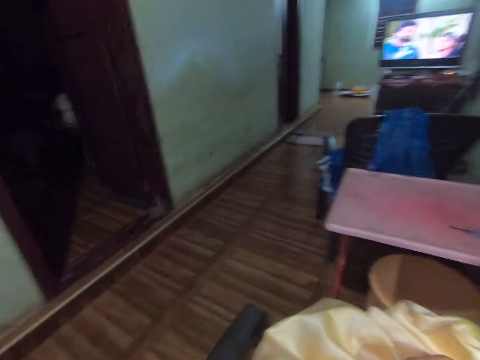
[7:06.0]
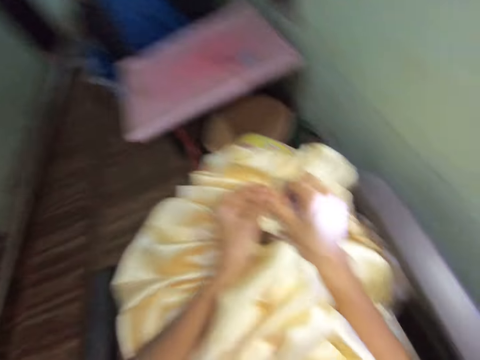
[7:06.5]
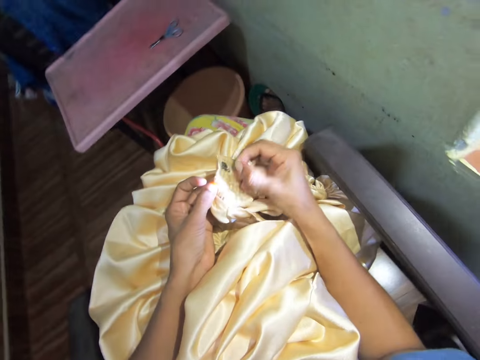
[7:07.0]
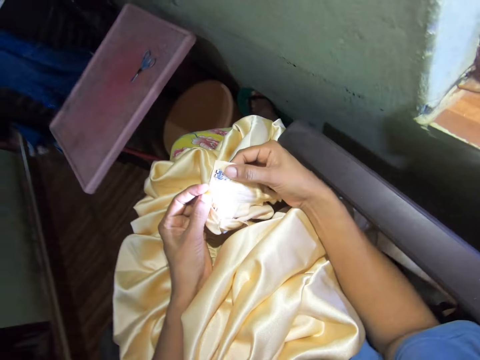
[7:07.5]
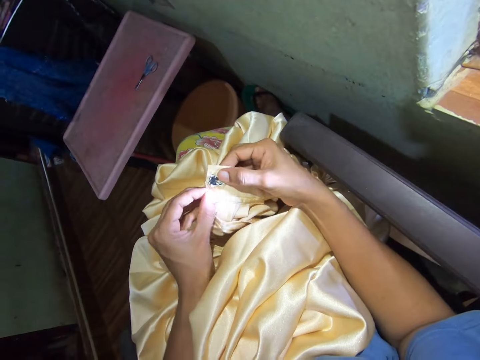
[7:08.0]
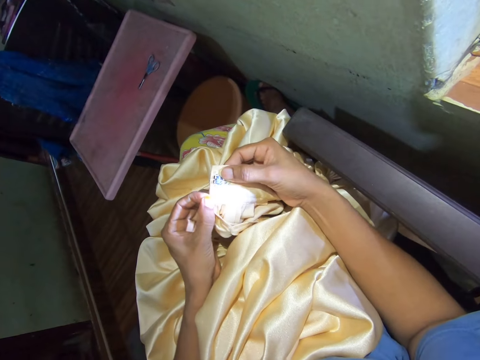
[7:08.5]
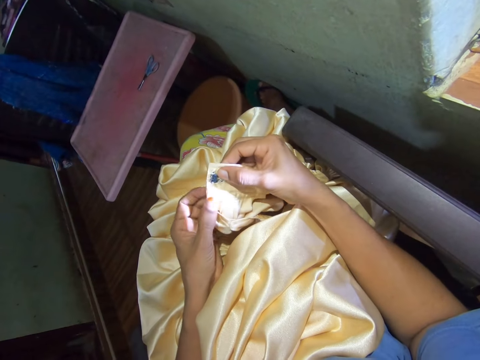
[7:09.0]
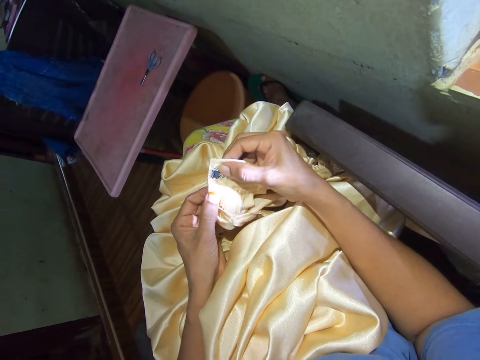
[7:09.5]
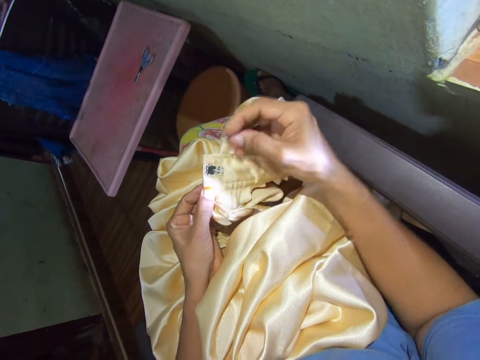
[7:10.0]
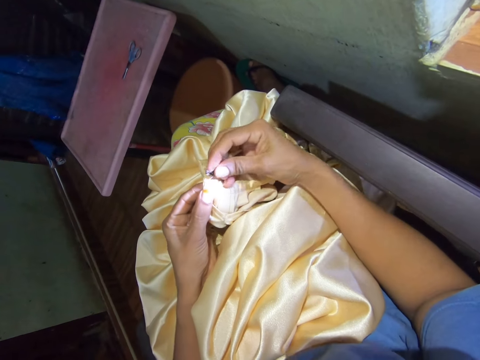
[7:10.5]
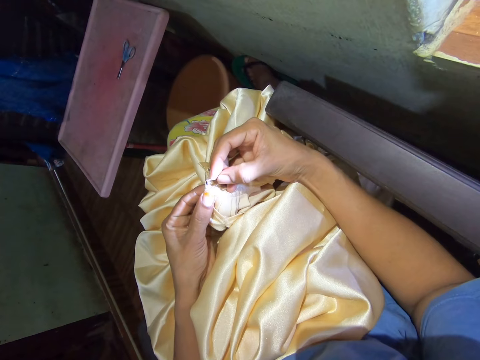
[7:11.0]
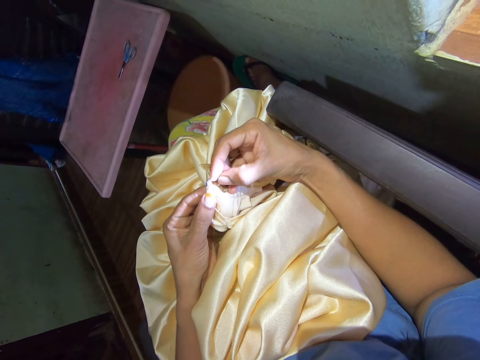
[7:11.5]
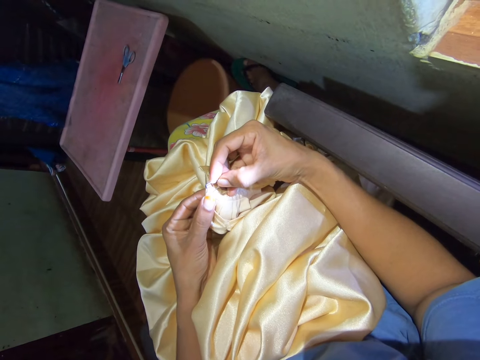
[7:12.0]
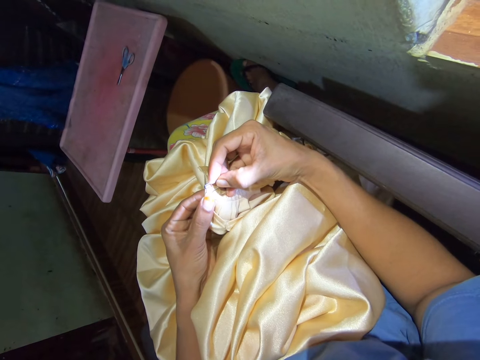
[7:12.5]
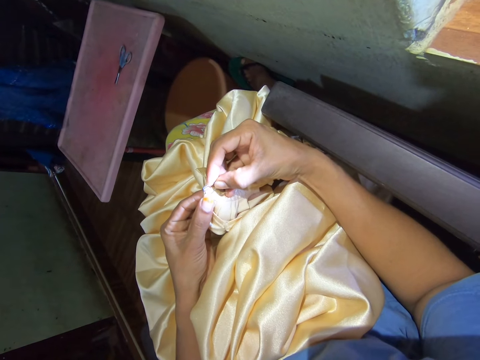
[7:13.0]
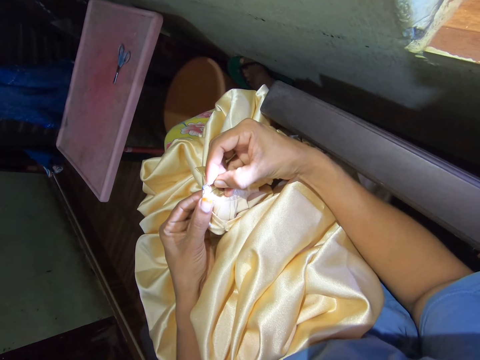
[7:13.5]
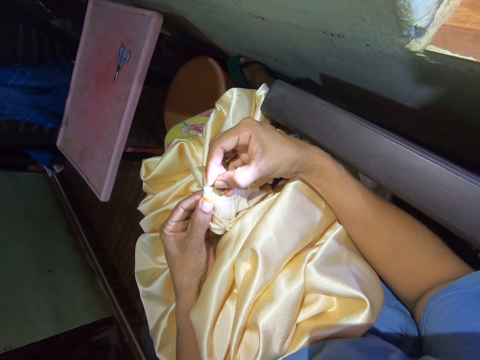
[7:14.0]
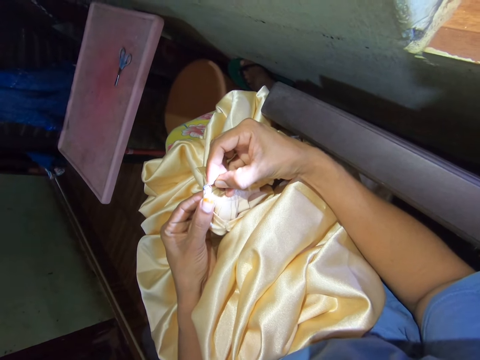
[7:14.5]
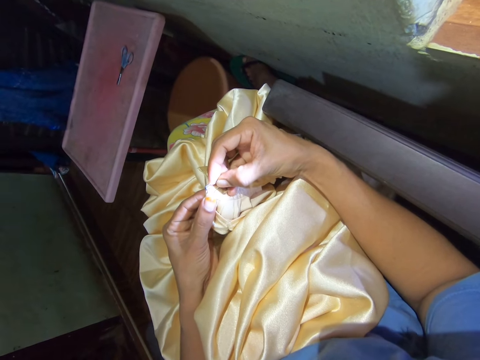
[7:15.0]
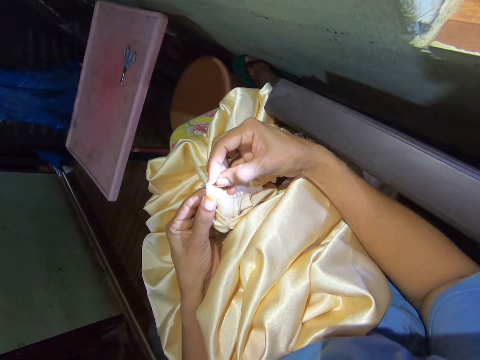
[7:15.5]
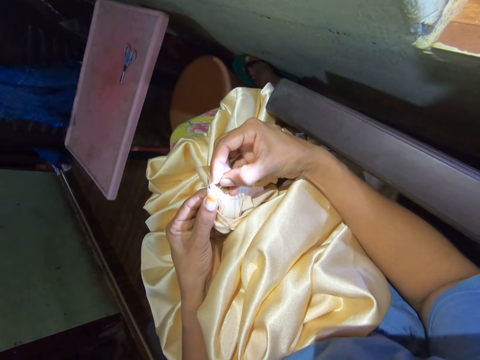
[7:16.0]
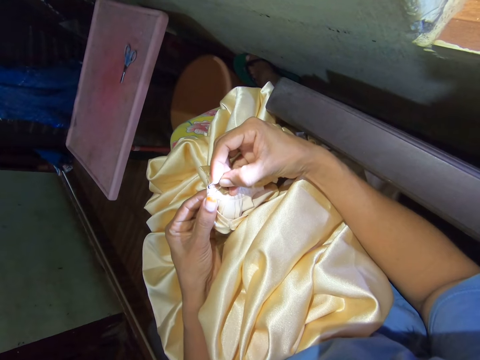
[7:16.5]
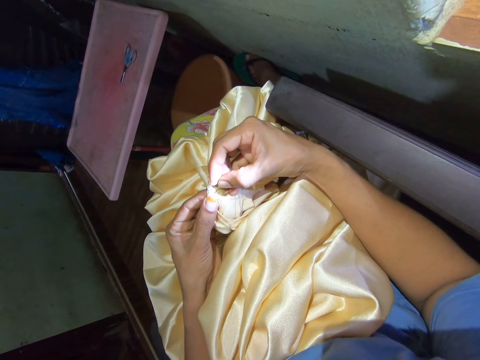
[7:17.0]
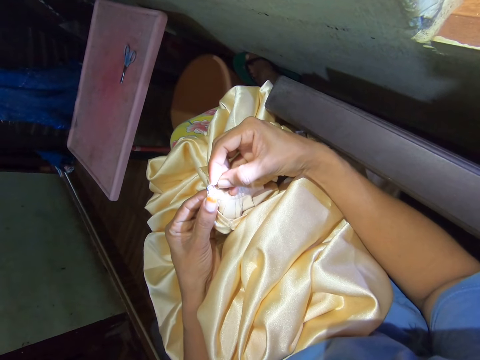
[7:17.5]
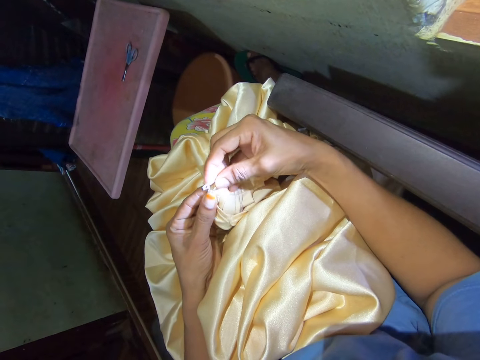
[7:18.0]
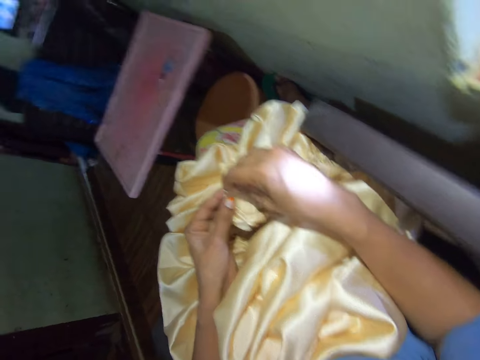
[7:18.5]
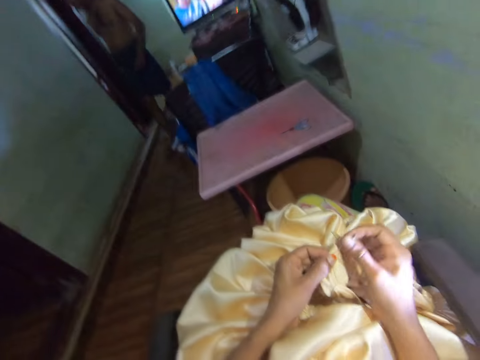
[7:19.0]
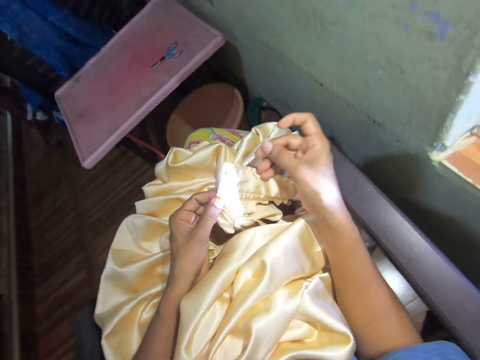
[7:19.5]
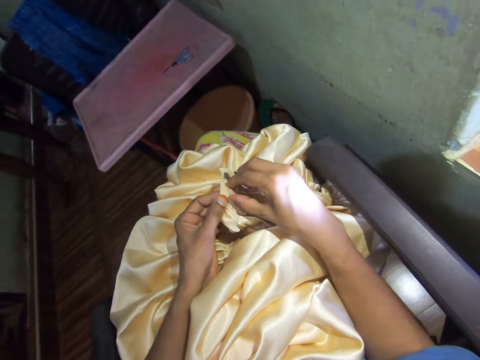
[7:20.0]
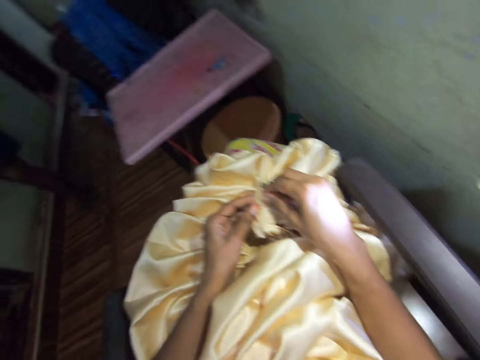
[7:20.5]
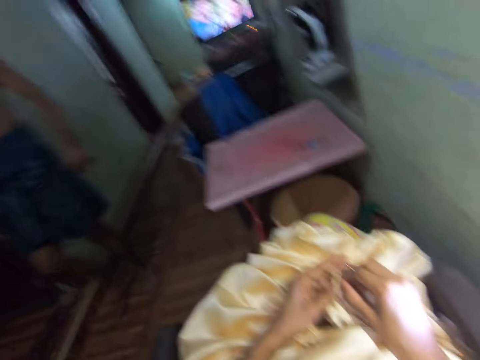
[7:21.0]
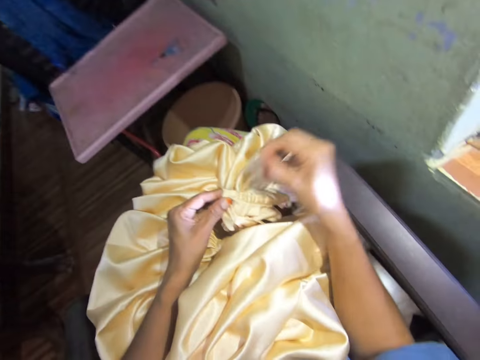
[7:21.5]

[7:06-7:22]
The camera wearer calls for a person. They adjust the cloth, put the safety pin on the cloth, pull the safety pin from the cloth and watch television. The person walks around. The person converses with the camera wearer.

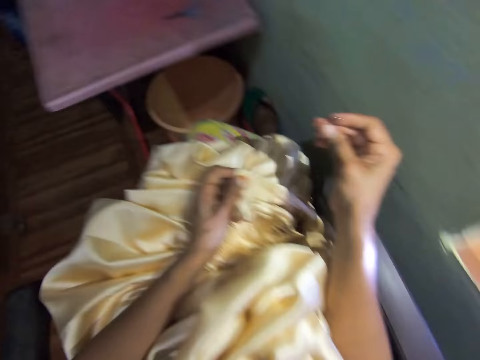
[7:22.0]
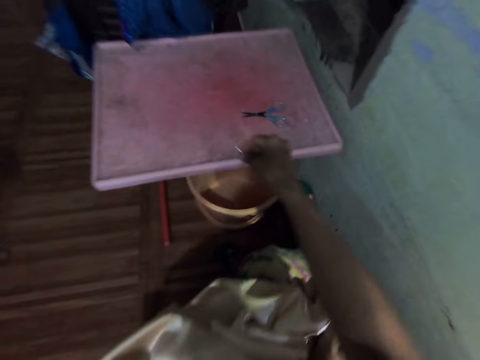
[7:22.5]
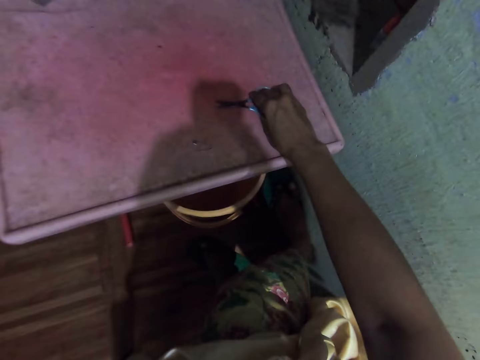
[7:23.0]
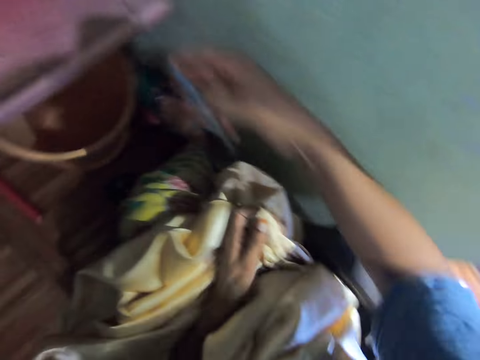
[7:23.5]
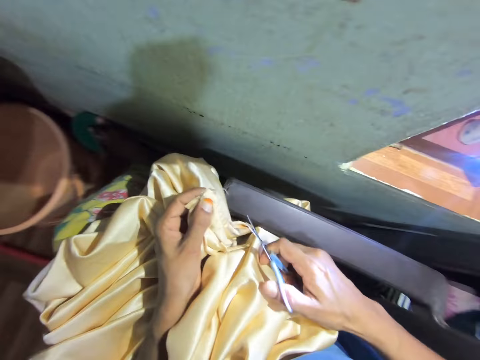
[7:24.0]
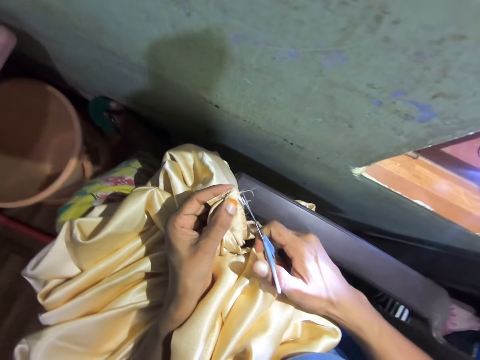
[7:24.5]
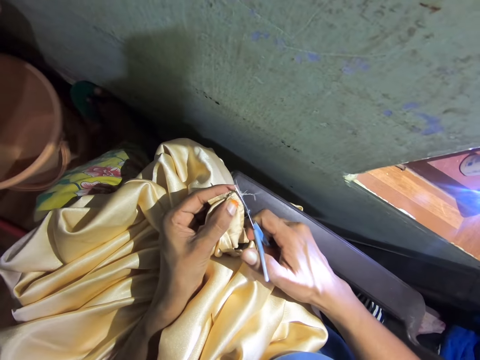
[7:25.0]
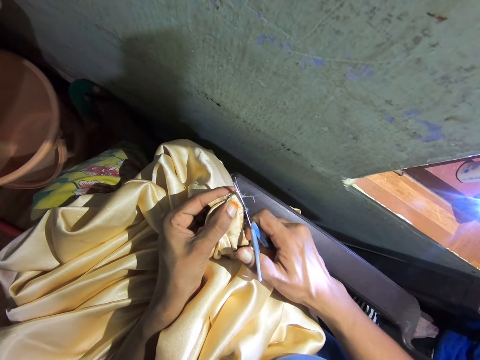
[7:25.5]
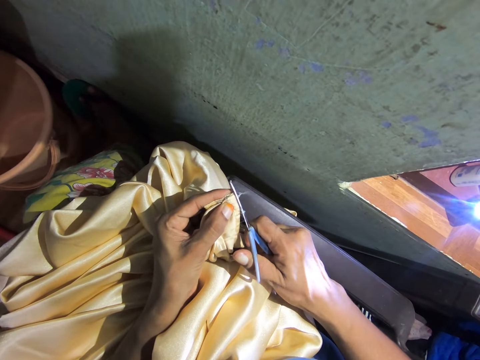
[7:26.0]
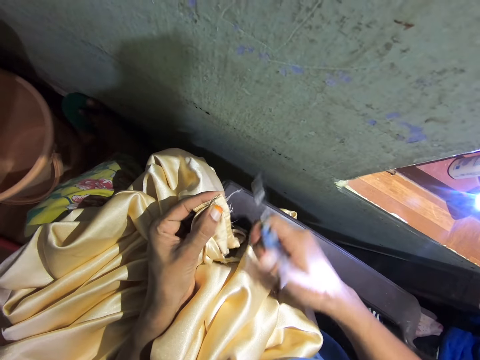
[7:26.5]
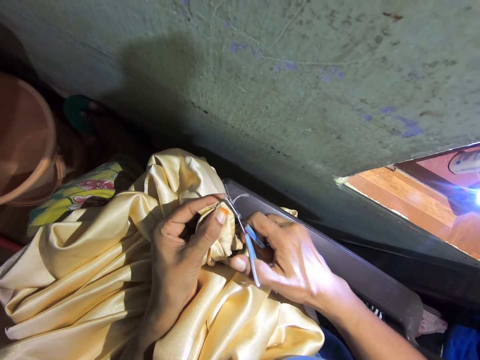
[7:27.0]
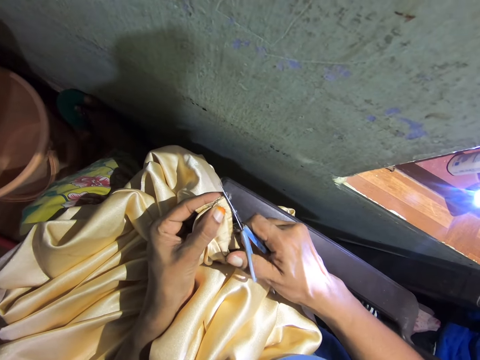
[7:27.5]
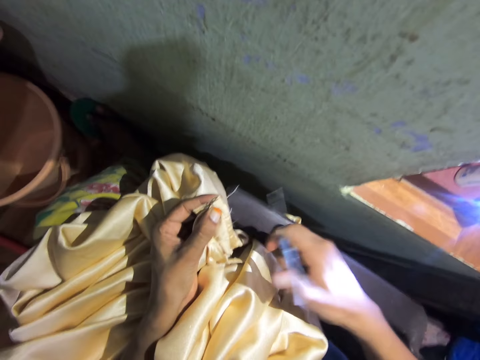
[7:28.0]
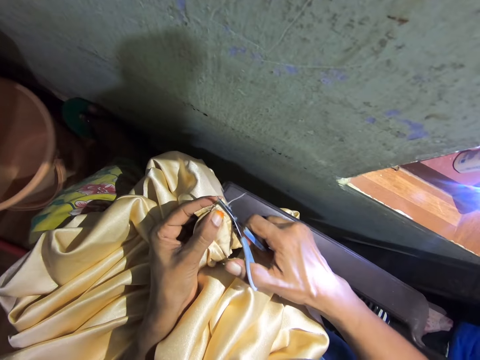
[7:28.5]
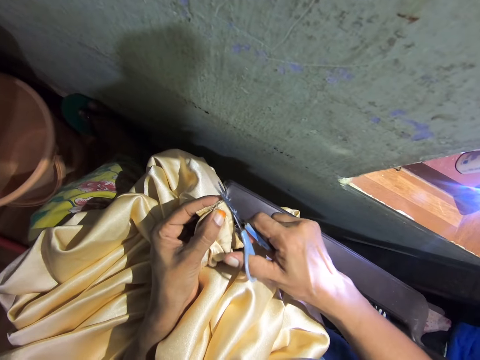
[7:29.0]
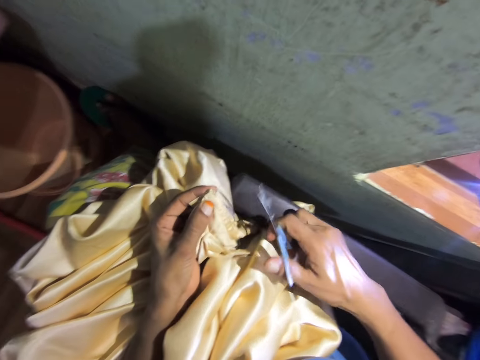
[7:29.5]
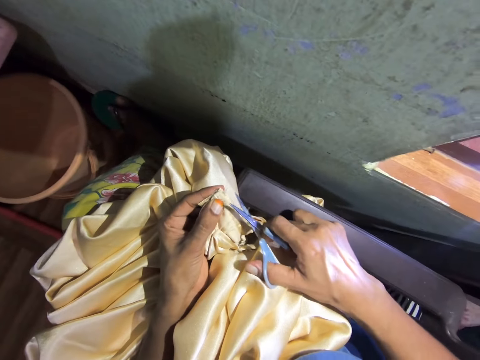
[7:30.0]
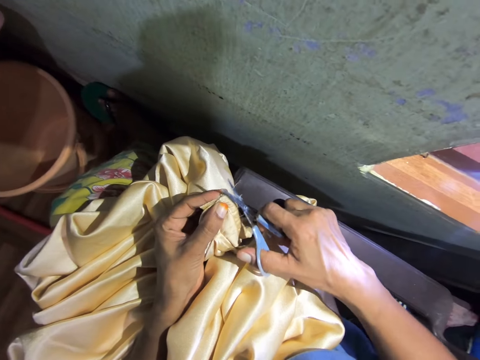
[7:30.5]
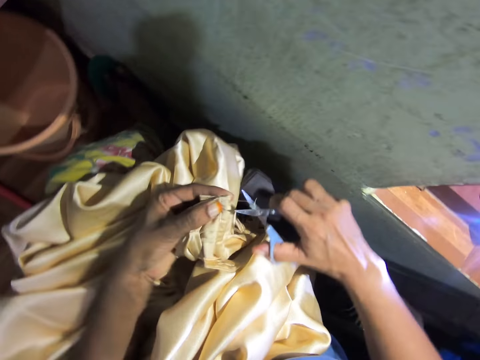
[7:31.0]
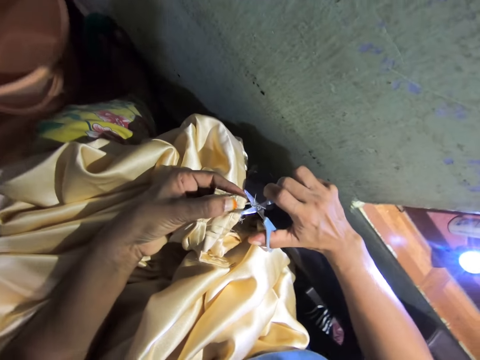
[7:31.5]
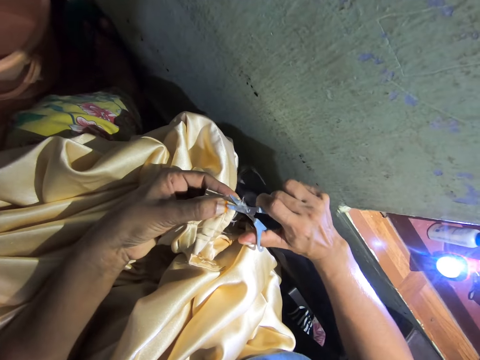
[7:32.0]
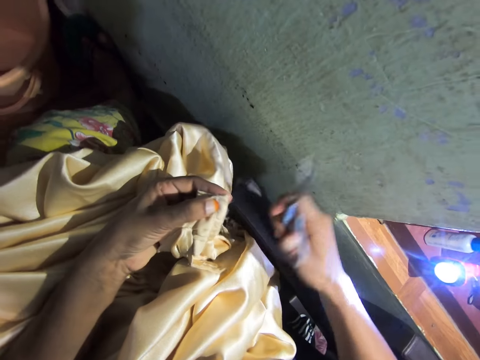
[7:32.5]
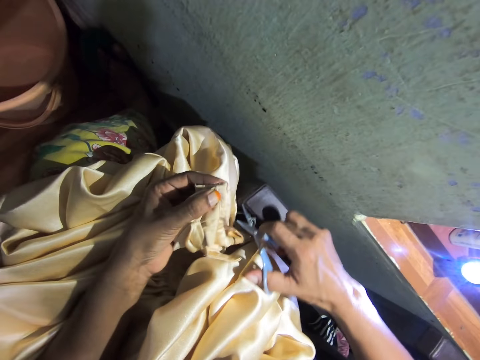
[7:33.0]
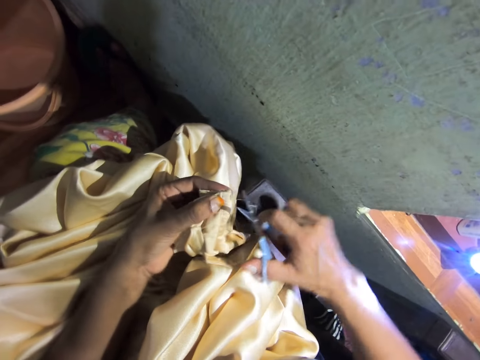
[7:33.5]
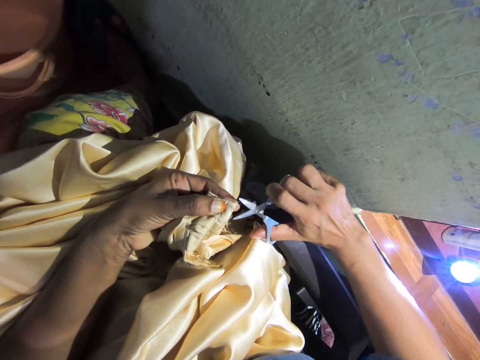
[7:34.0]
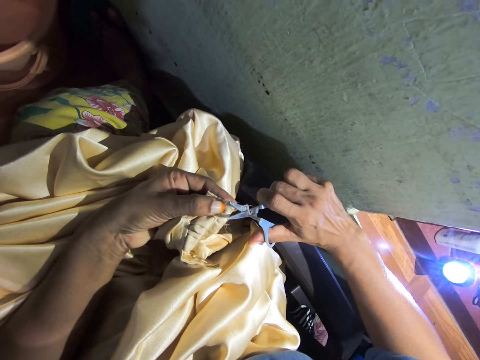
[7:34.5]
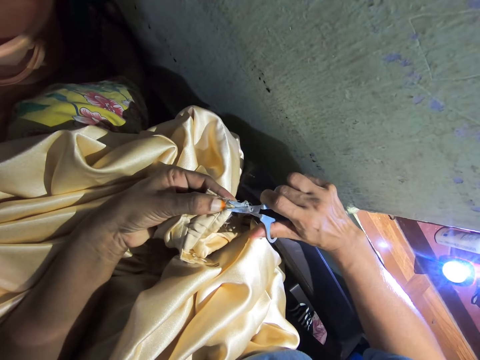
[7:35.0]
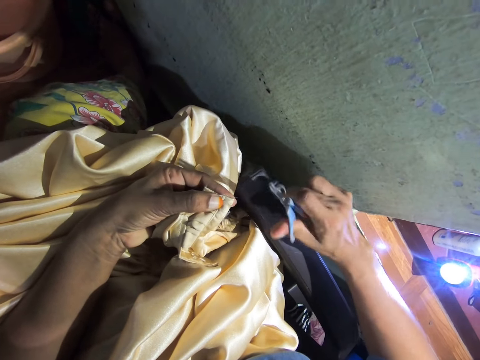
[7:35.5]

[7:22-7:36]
The camera wearer puts the safety pin on the table. They pick the scissors from the table. They cut the cloth or string with the scissors.
